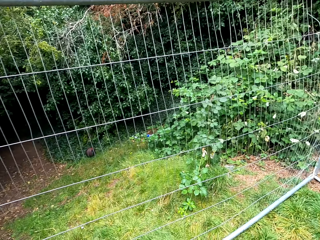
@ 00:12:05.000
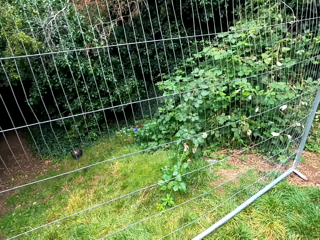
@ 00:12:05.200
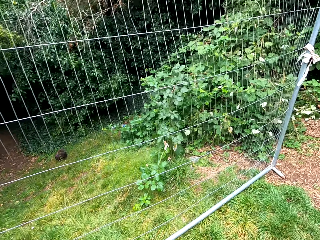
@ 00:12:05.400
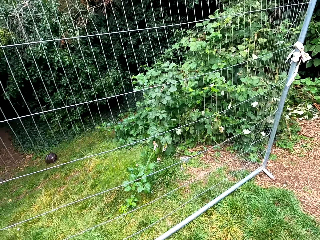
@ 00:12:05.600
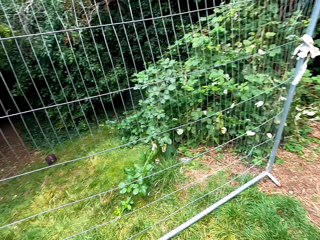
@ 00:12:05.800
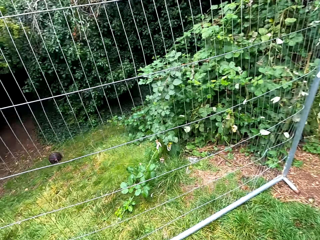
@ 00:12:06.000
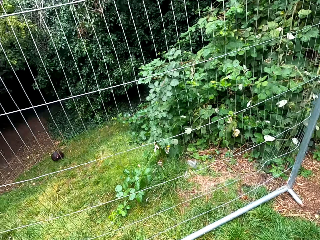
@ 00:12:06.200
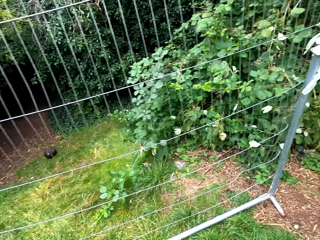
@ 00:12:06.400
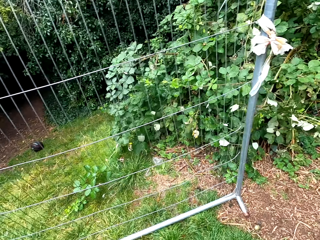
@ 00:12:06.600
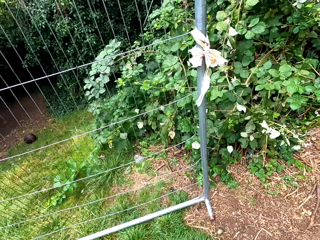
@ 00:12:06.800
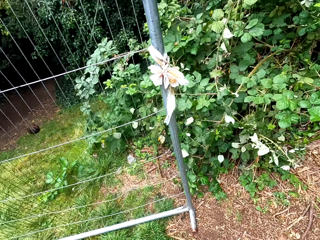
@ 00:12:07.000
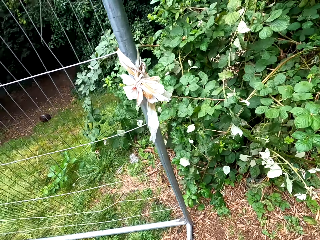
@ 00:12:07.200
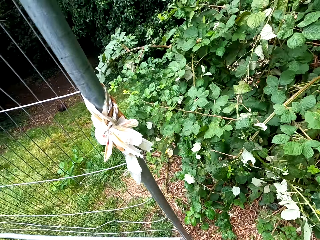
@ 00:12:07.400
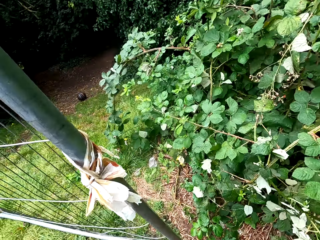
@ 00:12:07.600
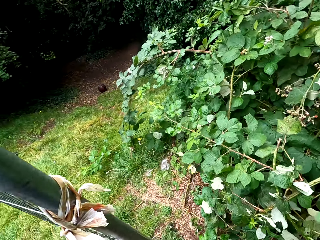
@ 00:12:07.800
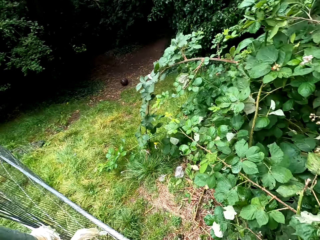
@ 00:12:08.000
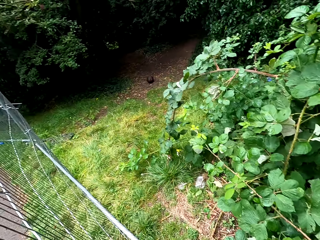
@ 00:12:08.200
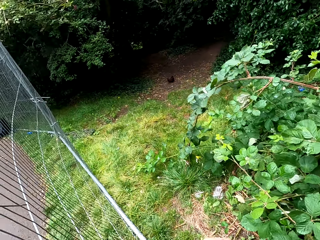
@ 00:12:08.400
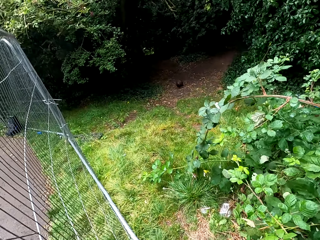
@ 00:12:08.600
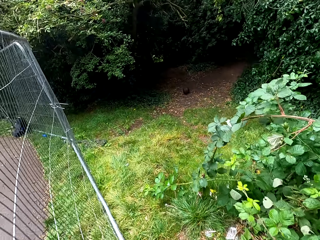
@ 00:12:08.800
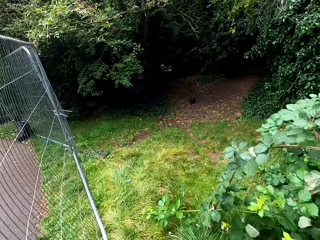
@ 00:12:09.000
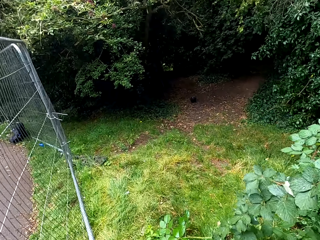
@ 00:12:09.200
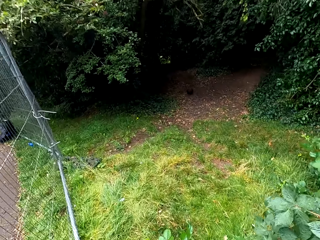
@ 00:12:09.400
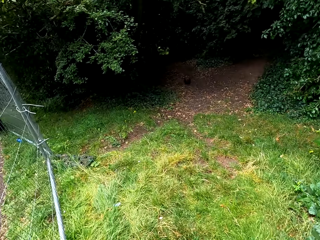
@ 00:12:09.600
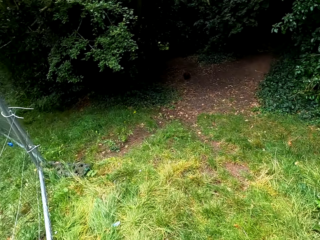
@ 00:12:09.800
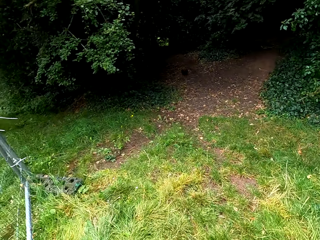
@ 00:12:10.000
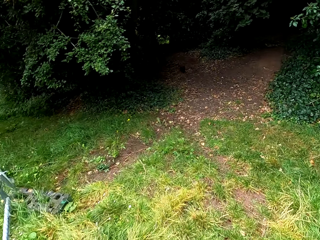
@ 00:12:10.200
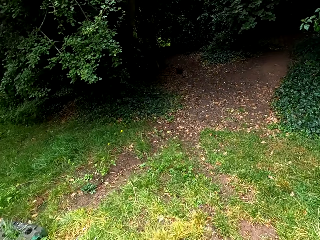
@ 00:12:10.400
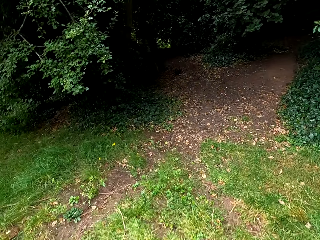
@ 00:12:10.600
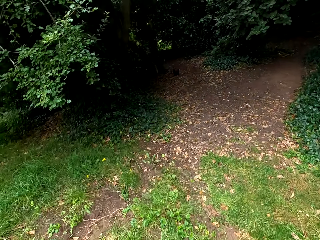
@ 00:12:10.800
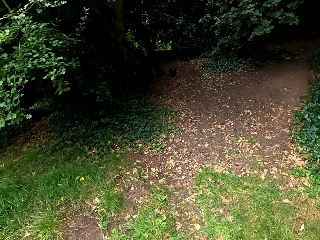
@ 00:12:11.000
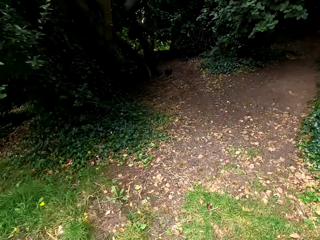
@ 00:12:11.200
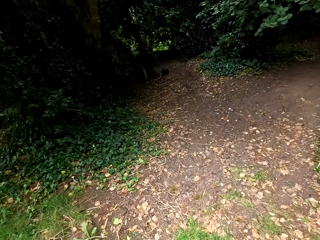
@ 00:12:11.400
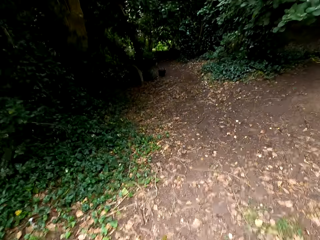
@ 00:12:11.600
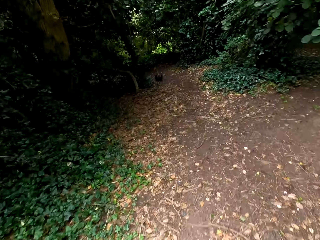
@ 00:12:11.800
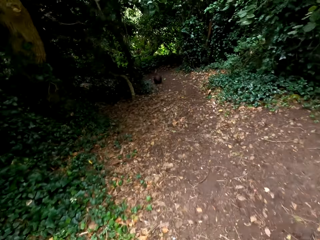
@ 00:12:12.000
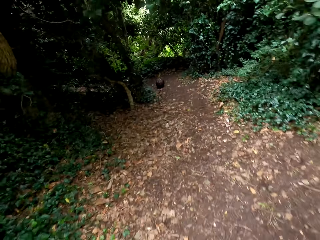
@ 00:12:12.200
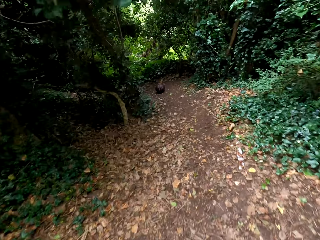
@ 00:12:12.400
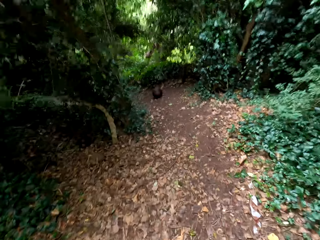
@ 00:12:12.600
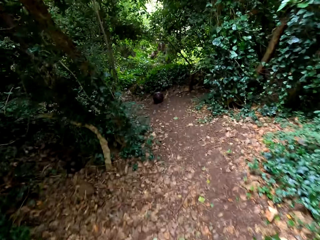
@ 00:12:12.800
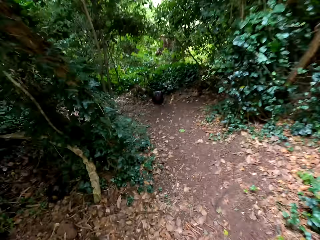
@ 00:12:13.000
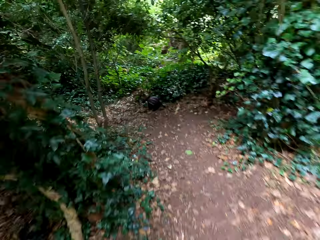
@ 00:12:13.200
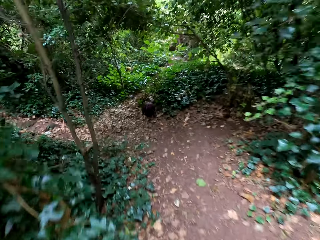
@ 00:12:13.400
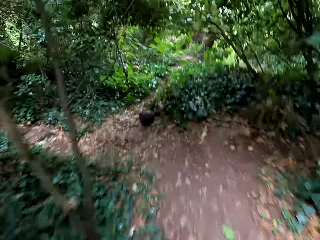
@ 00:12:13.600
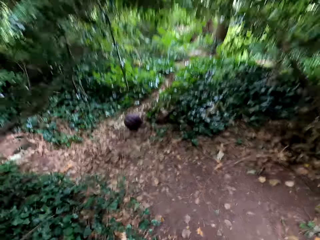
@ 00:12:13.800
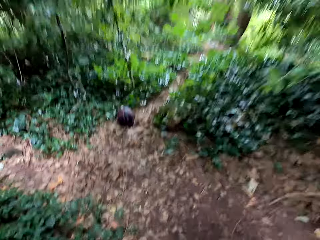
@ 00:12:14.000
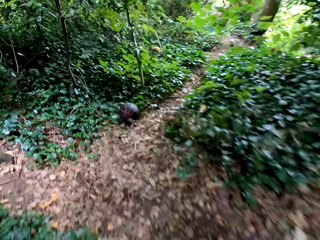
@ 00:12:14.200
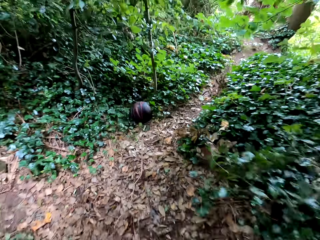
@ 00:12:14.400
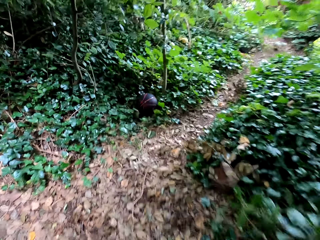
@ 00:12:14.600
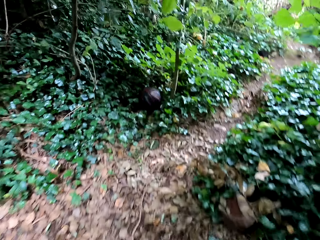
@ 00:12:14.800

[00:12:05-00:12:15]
The camera wearer runs around.

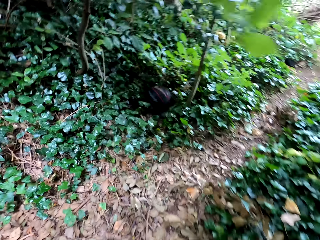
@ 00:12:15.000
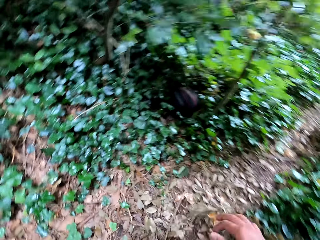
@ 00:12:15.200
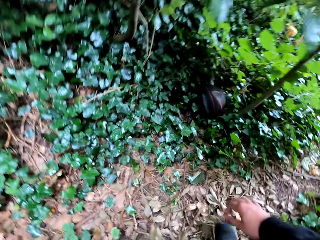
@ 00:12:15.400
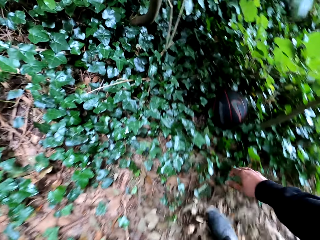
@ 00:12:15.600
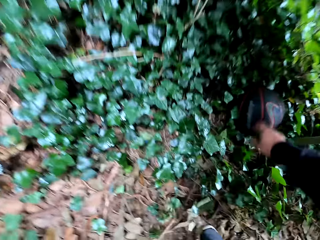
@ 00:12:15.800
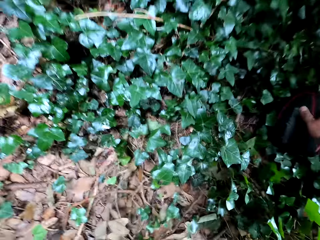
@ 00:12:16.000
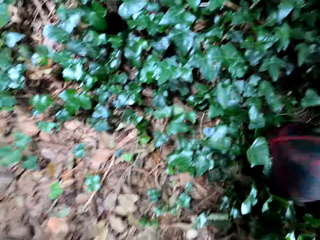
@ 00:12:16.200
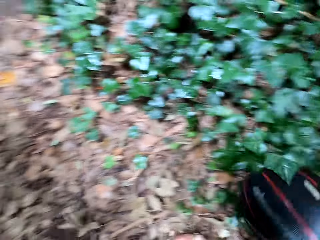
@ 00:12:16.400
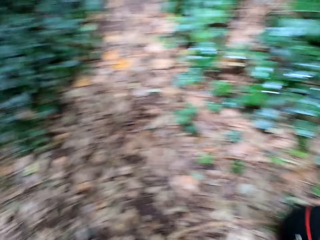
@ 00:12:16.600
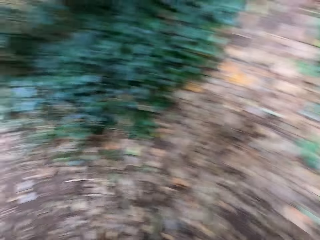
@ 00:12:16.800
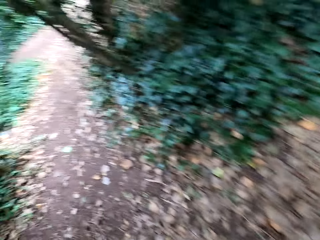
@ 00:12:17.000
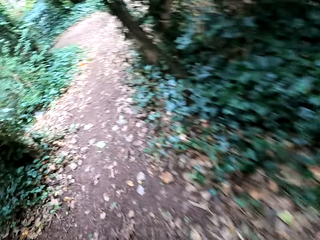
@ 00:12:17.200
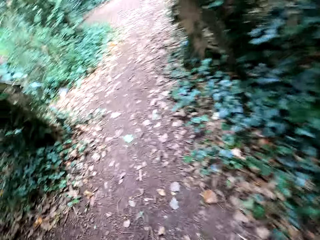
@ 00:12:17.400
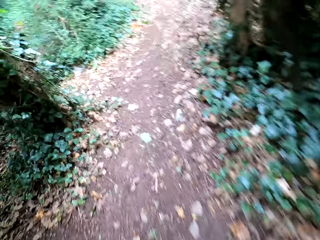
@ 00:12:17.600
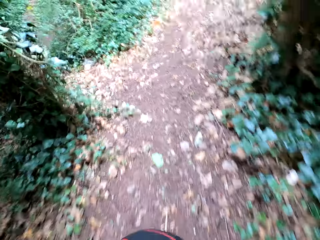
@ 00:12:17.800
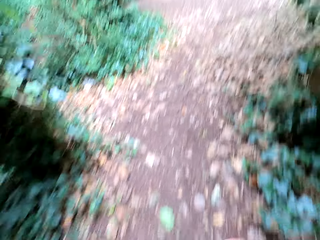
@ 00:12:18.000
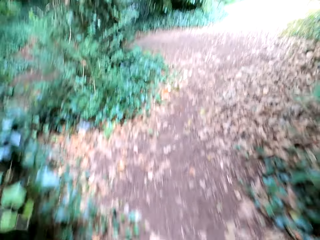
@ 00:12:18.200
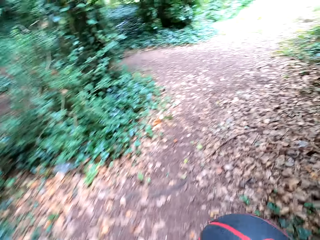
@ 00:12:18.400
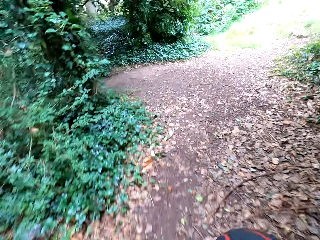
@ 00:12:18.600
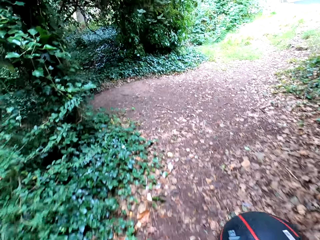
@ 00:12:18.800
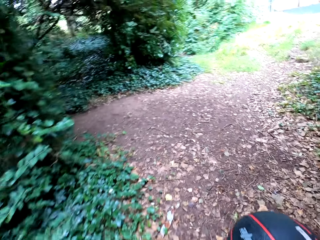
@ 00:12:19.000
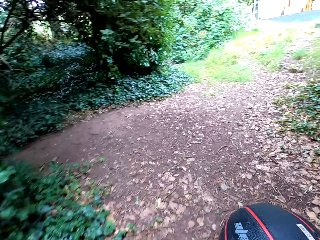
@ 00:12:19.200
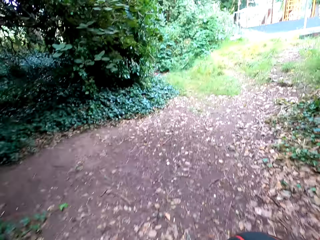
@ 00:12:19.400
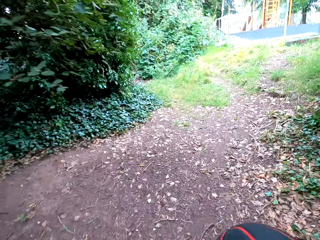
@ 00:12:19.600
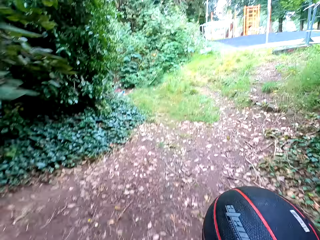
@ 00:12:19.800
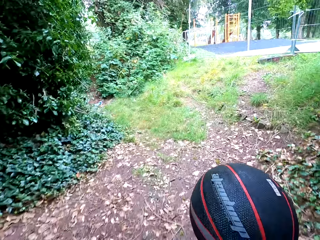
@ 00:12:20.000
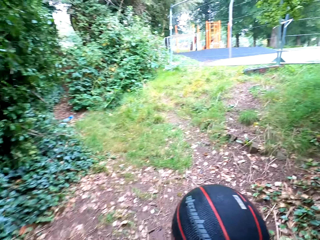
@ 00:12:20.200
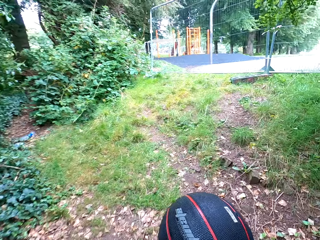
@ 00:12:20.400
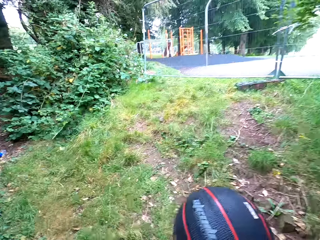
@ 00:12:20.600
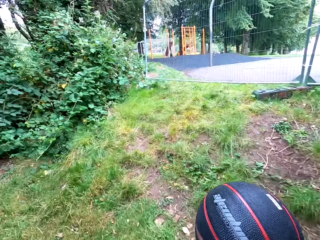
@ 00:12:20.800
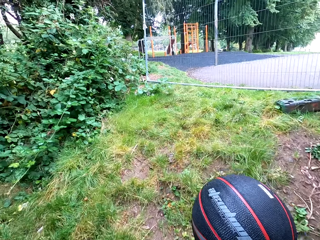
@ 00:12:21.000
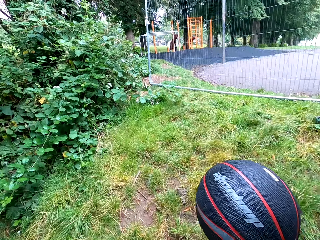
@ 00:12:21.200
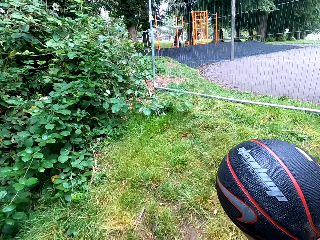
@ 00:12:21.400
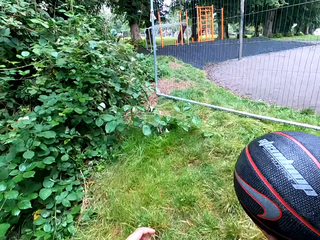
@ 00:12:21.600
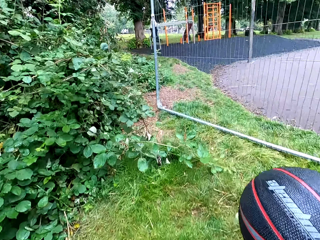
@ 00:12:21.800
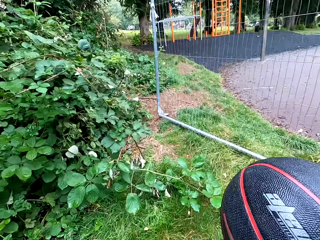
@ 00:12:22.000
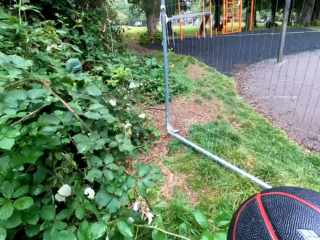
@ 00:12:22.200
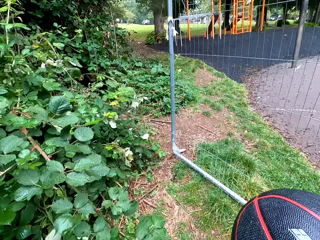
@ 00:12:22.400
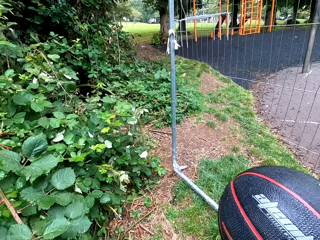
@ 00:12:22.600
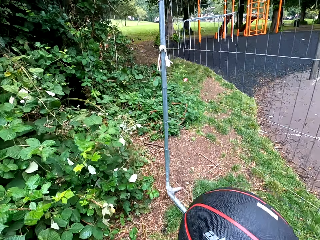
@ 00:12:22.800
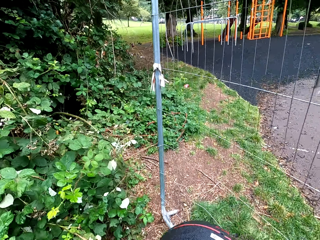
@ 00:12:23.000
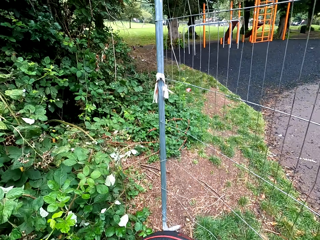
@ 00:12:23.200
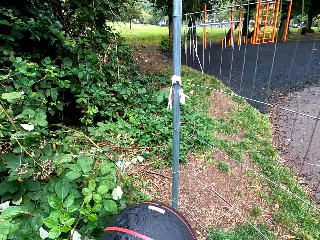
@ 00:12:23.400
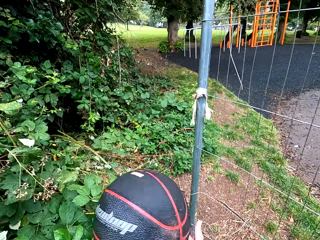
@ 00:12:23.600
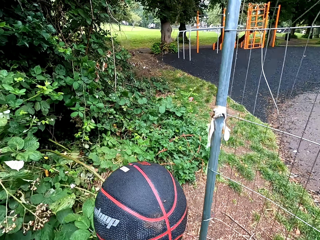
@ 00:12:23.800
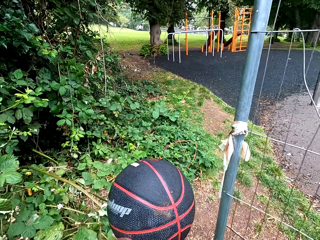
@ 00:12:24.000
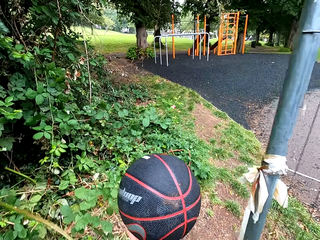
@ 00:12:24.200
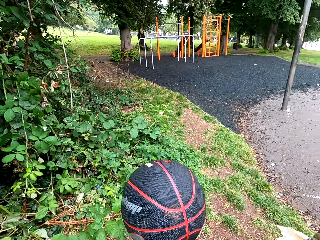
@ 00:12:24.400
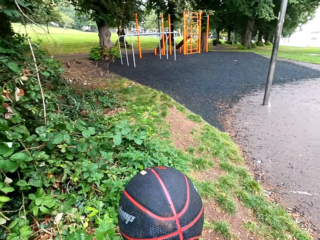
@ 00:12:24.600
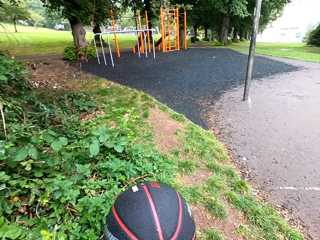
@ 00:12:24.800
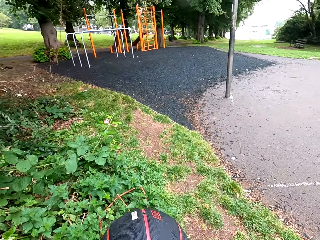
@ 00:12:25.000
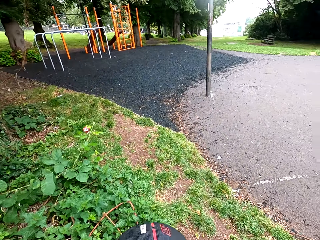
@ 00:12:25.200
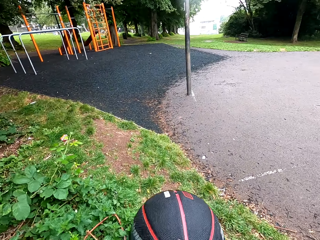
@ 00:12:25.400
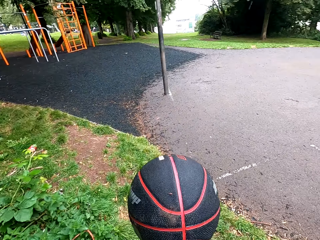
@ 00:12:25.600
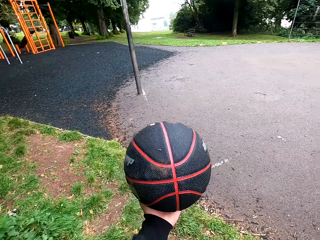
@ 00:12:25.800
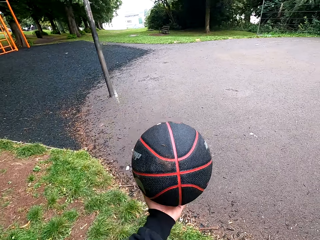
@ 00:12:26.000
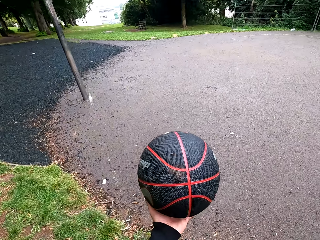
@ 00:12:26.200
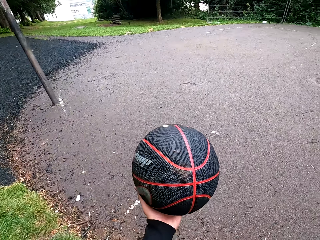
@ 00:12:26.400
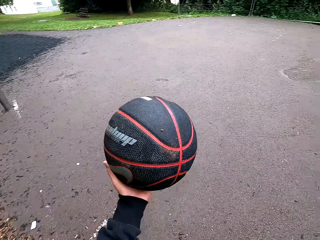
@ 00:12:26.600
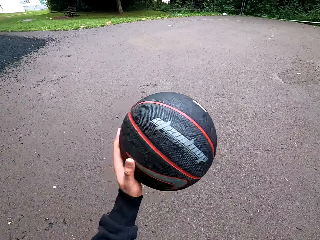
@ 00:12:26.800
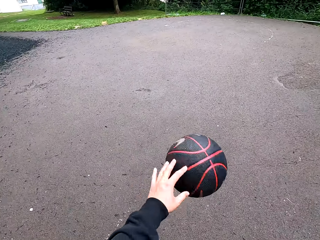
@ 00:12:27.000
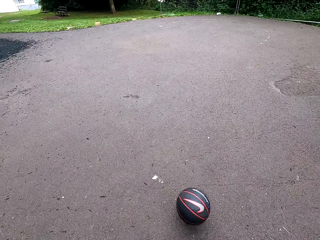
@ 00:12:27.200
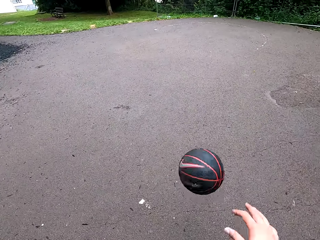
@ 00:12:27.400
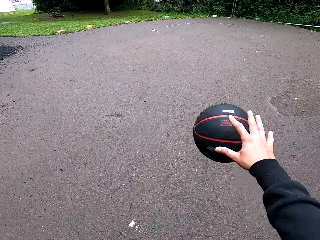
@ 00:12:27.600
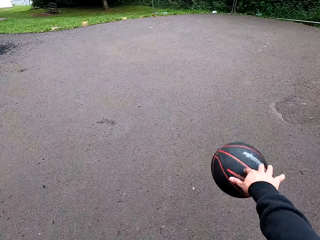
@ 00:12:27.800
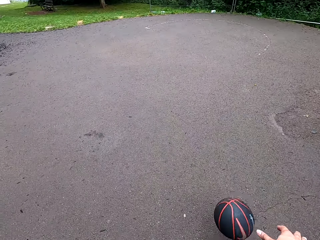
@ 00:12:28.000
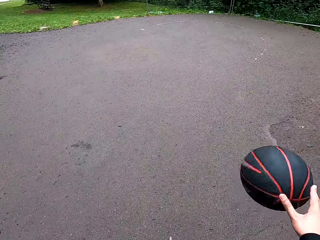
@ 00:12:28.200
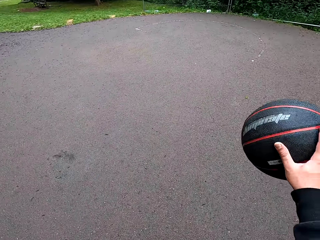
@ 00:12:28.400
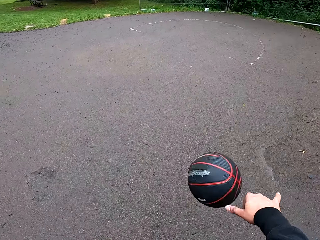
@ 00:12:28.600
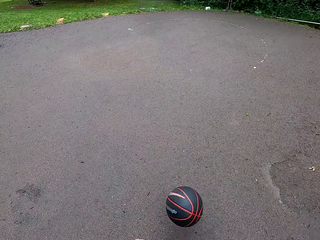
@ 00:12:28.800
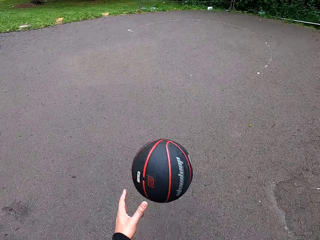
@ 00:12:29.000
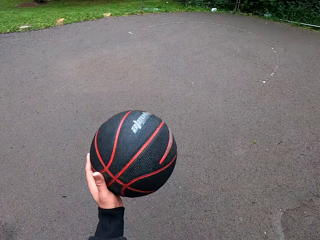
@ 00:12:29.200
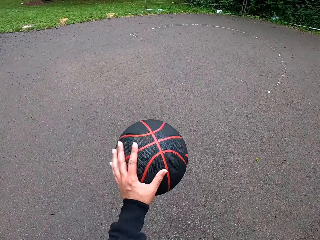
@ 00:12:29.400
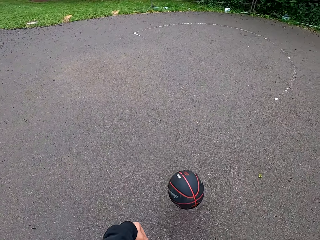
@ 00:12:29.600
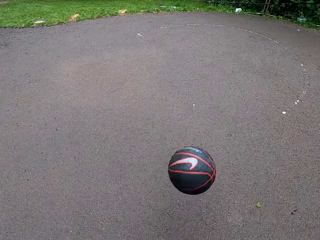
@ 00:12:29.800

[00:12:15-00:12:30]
The camera wearer picks up the basketball. They walk to the field. They play the basketball.
